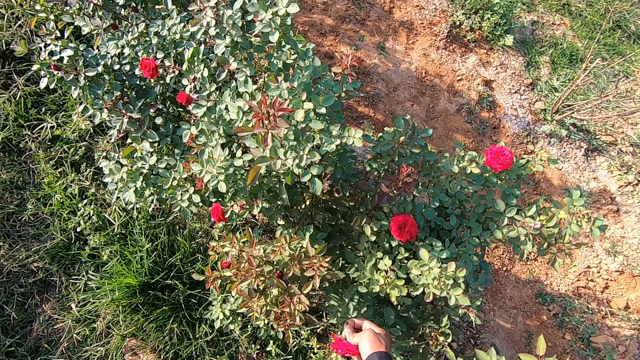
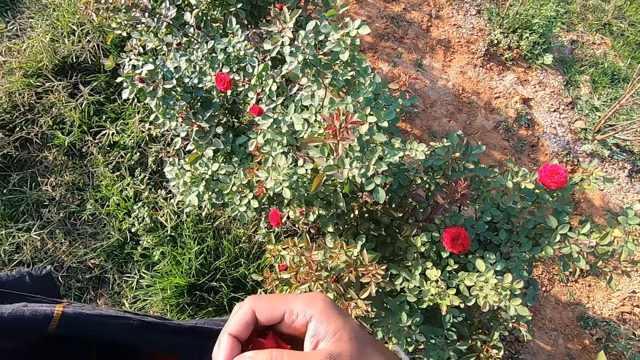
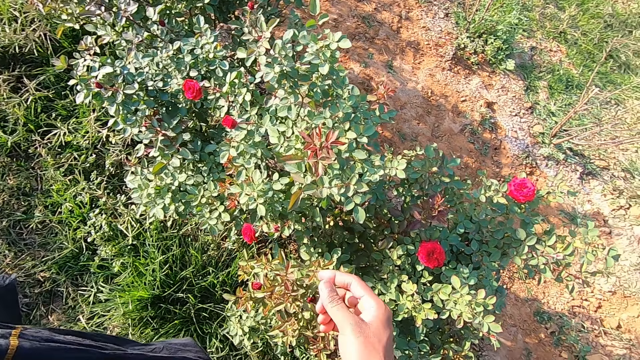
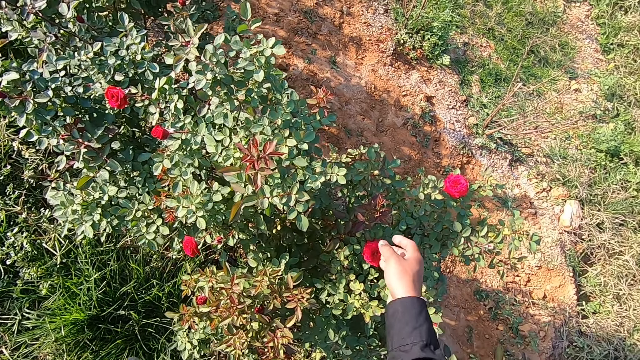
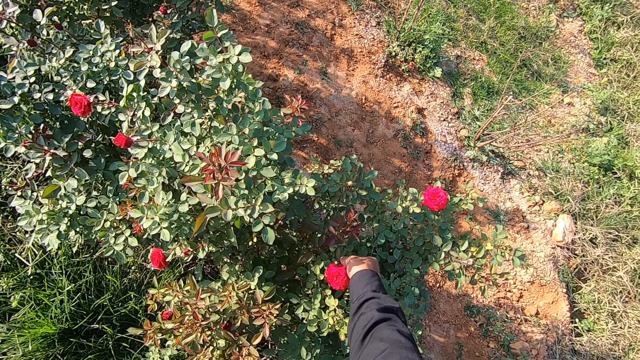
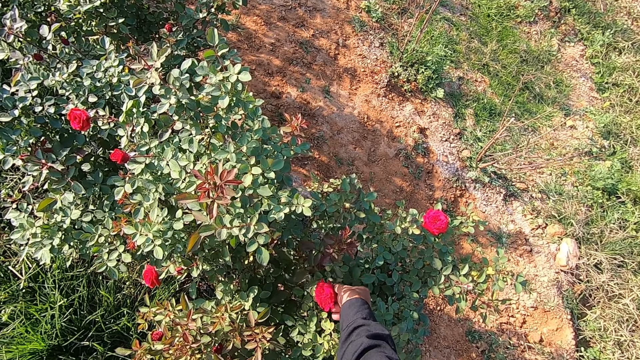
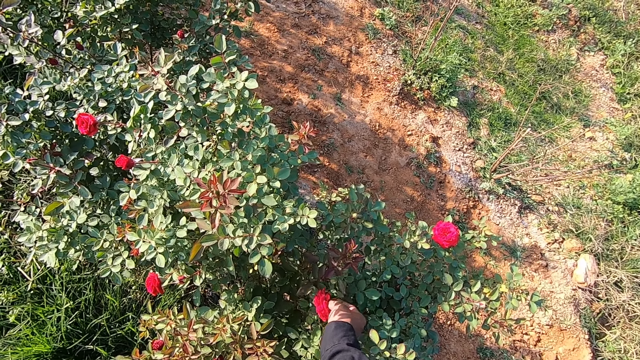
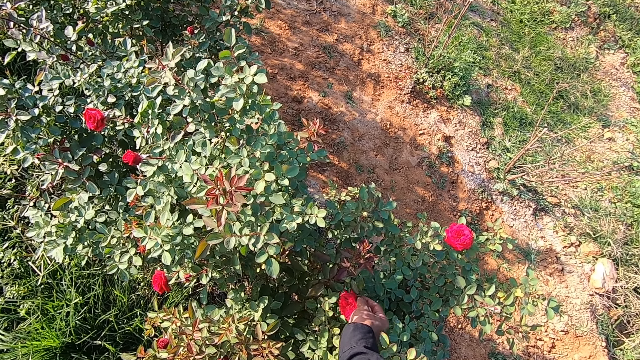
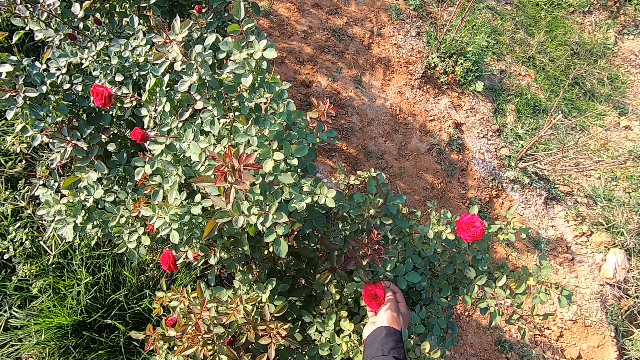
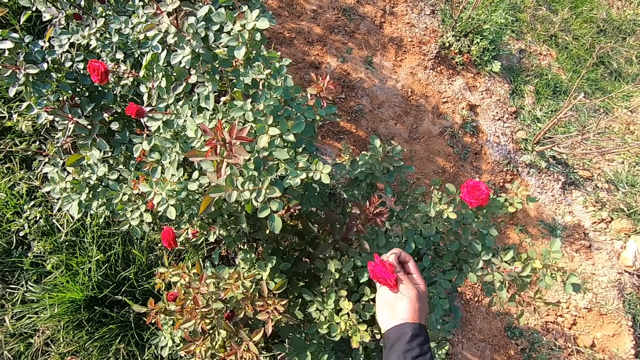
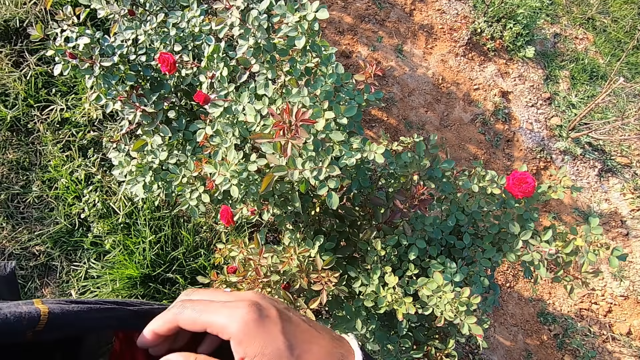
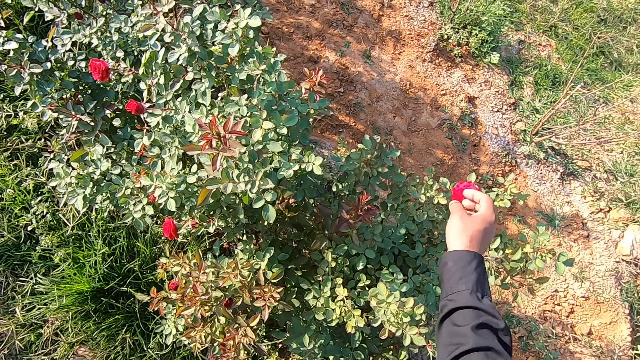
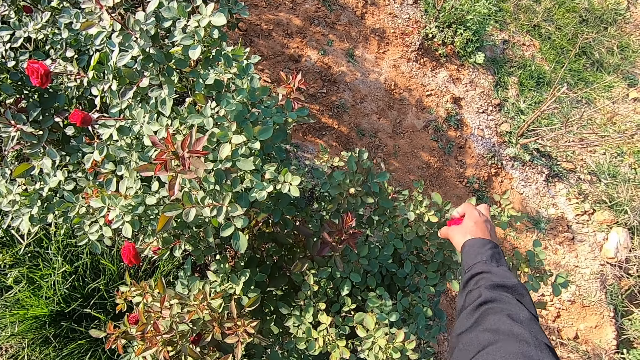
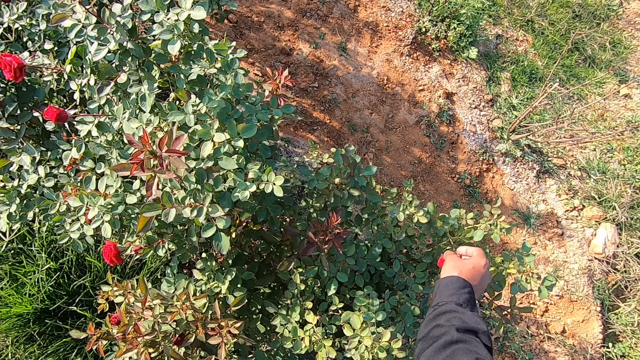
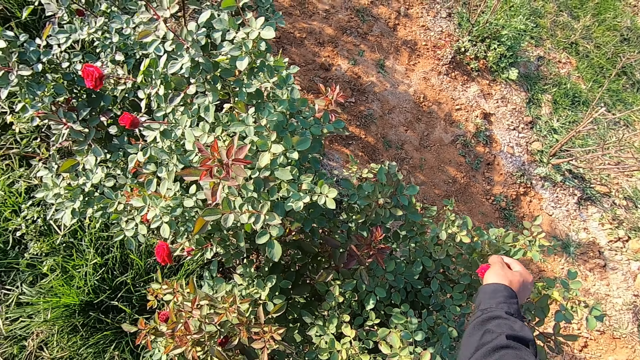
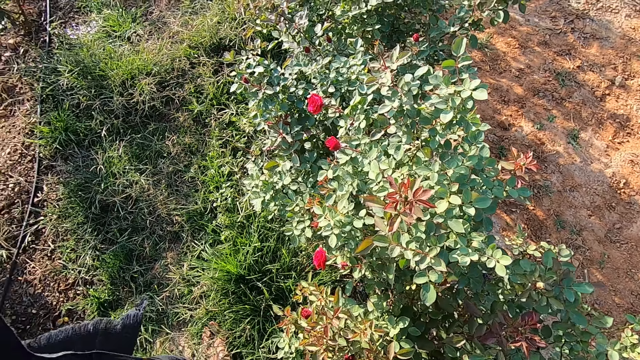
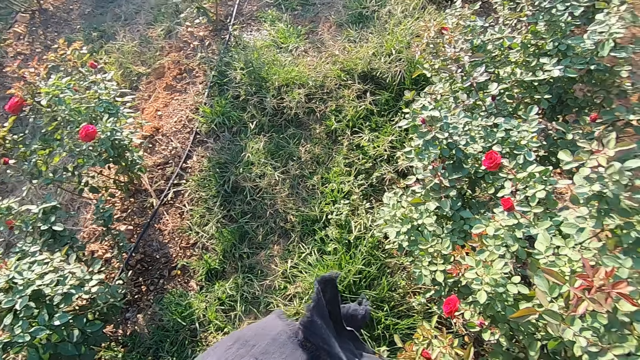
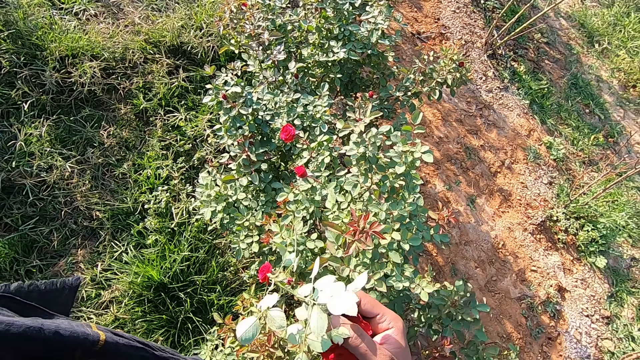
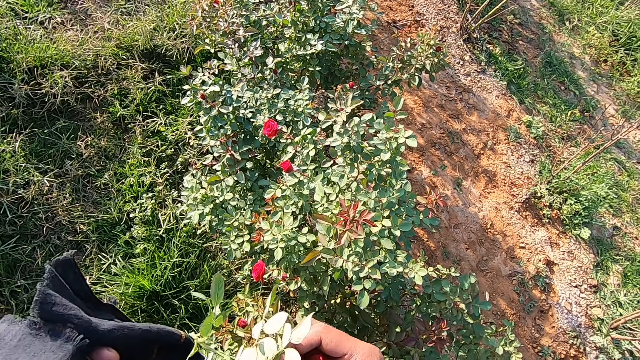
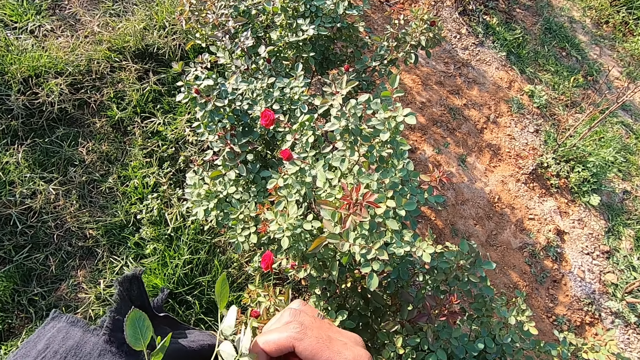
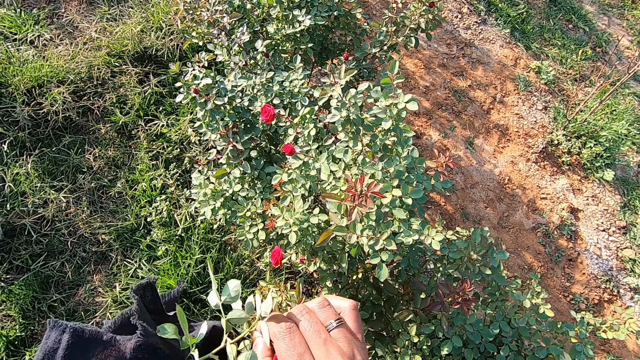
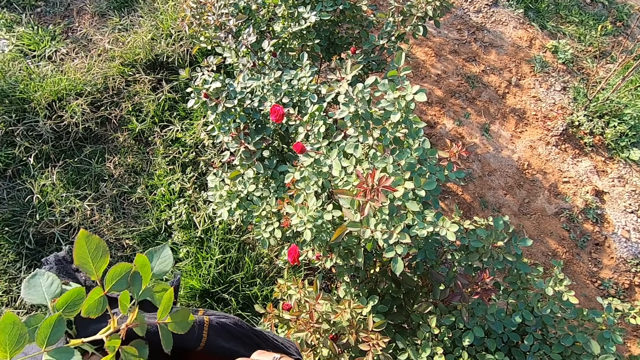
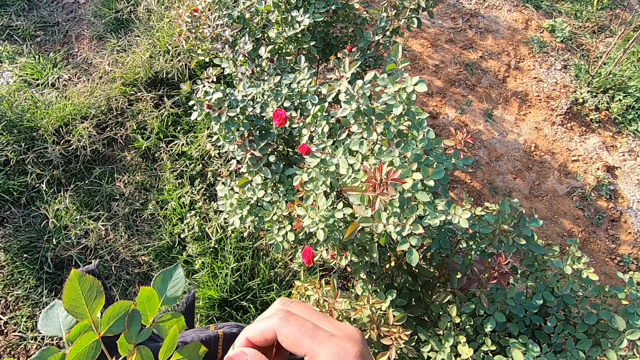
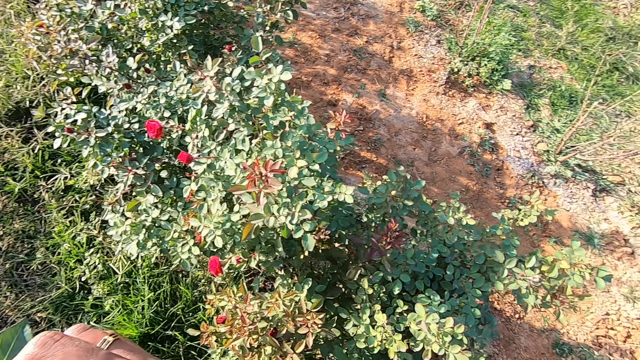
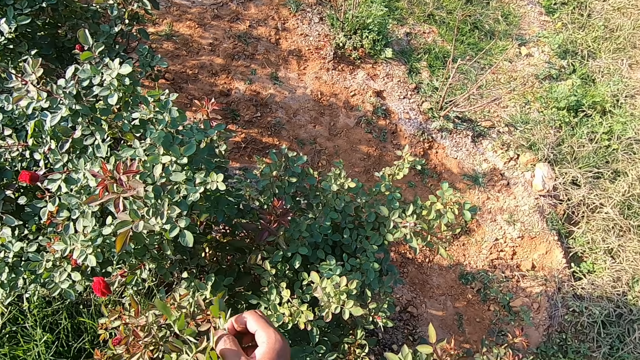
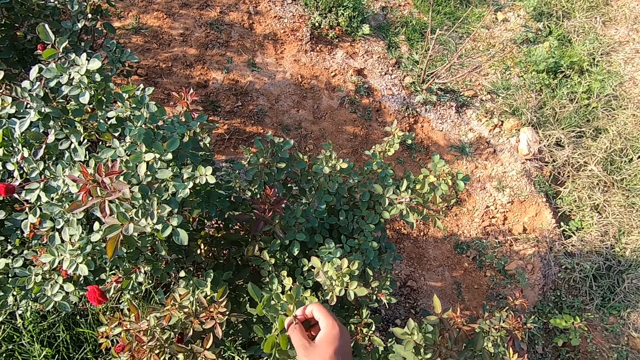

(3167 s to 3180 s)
The camera wearer drops the flowers in the cloth or scarf with his right hand. He talks to a man. He plucks a flower from the flower plant in the garden with his right hand. He drops the flower in the cloth with his right hand. He plucks a flower from the flower plant in the garden with his right hand. The man talks to the camera wearer. The camera wearer places the flower in the scarf. He talks to the man. He holds the flower with both hands. He detaches the flower from the stalk with his right hand. He drops the flower in the cloth with his right hand. He removes the leaves in his left hand with his right hand. He picks up the branch. He throws the leaves into the flower plant with his right hand.

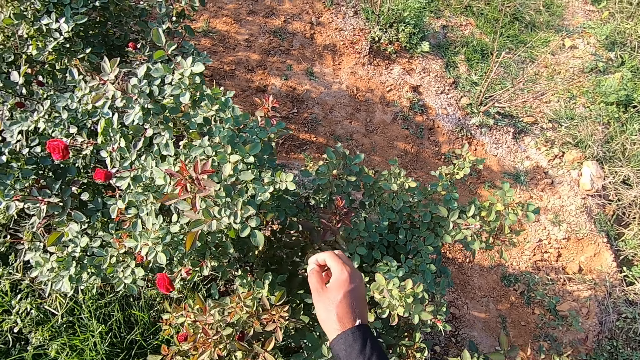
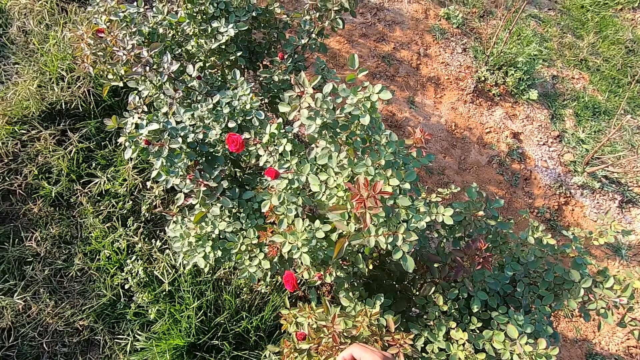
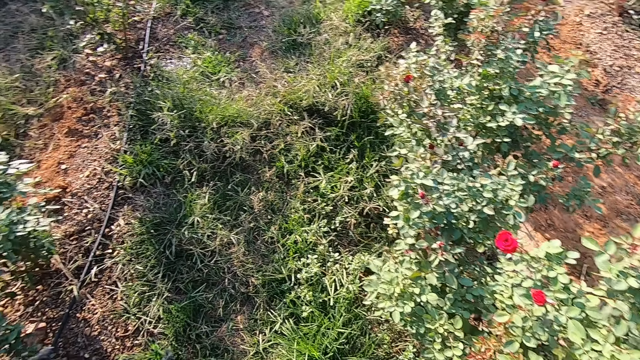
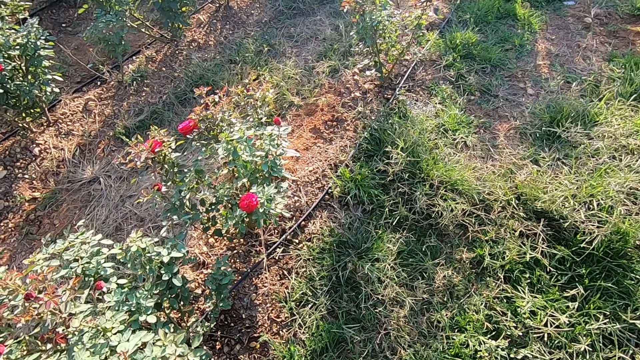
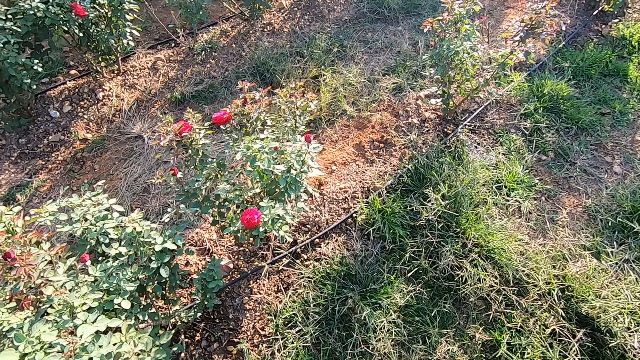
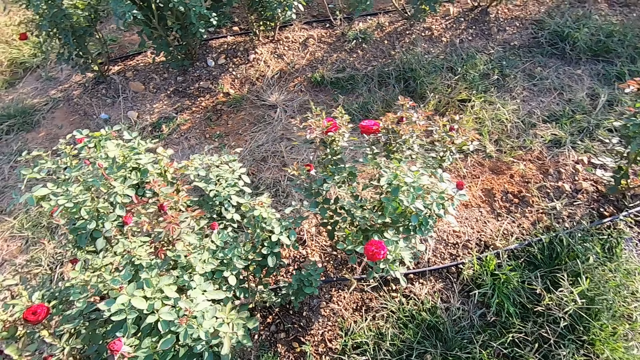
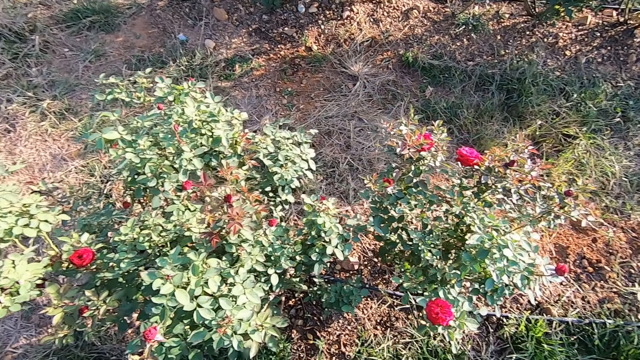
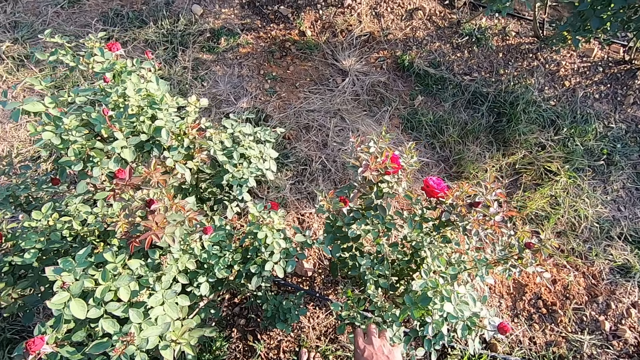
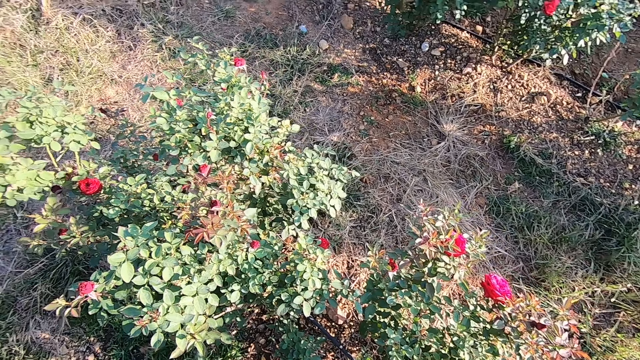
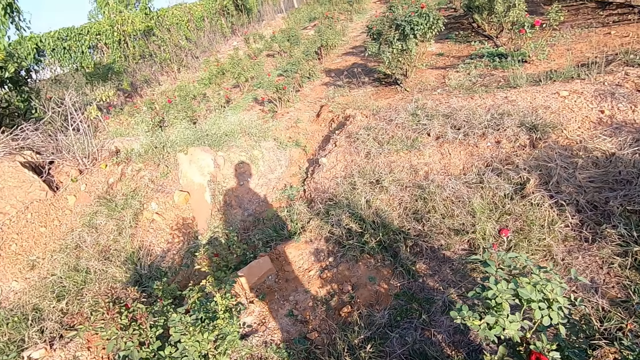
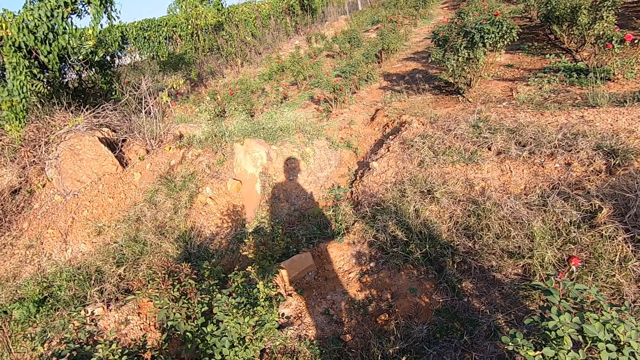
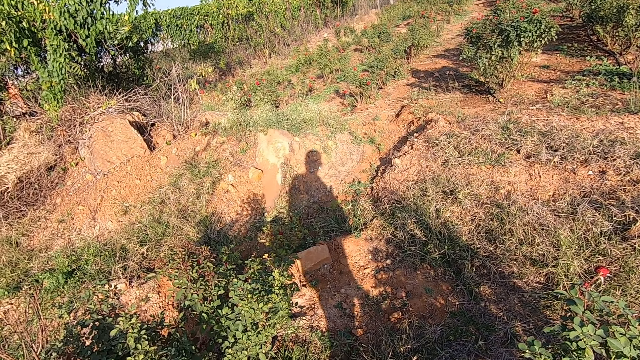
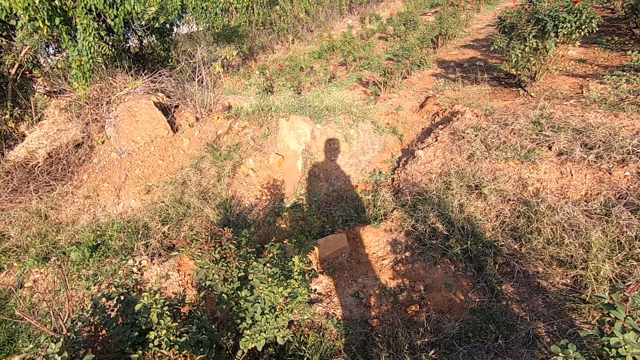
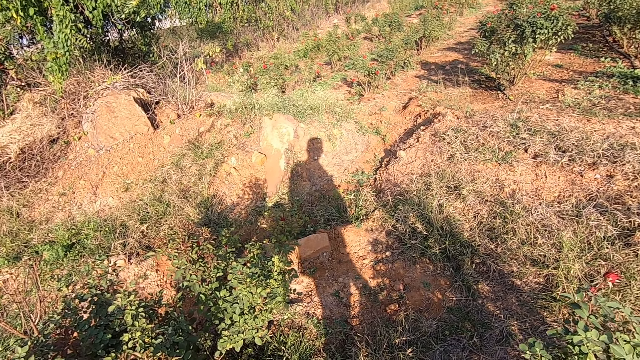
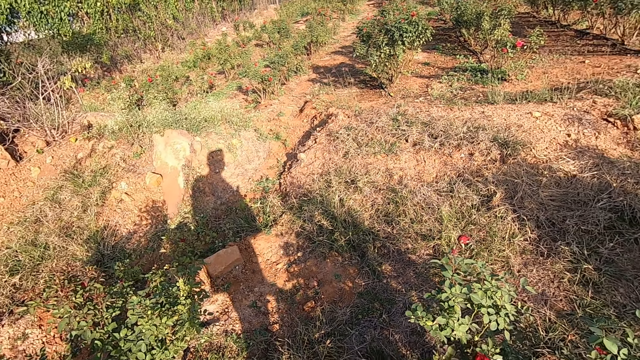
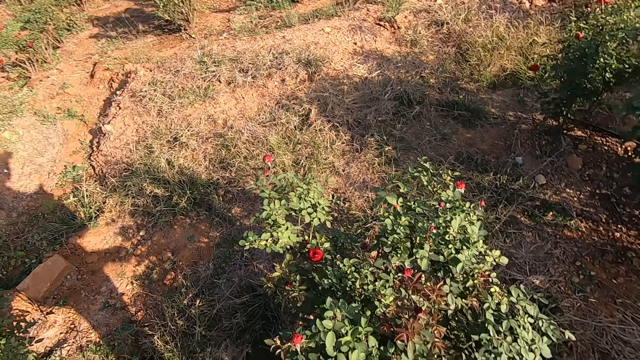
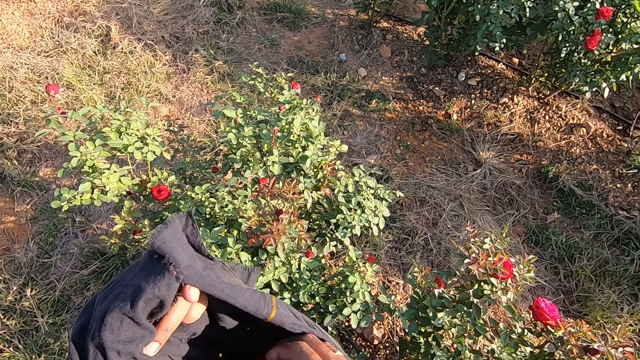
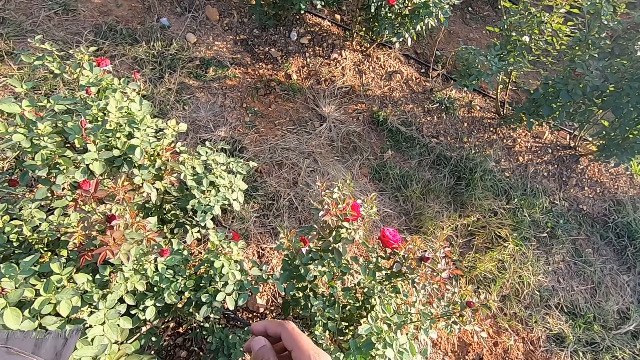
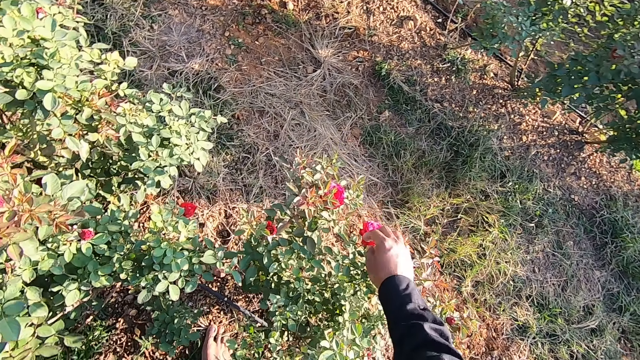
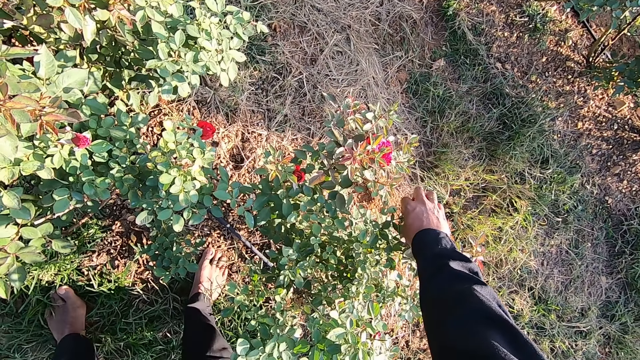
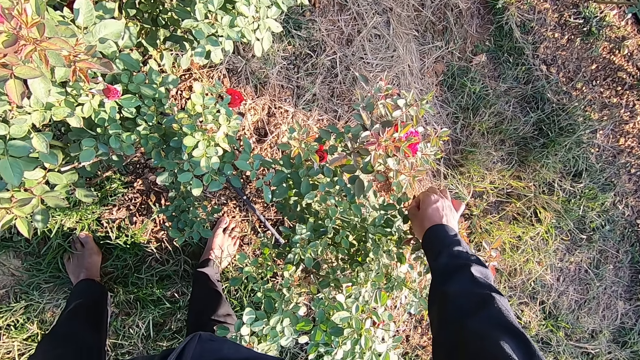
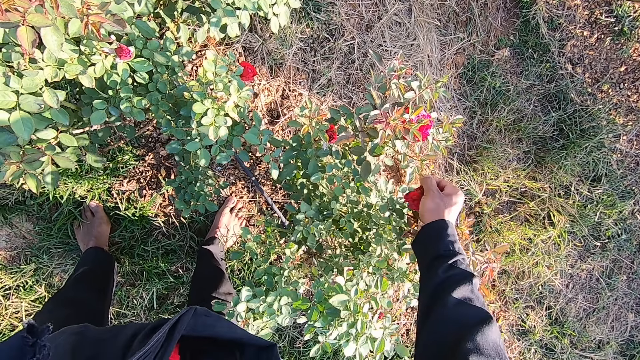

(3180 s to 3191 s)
The camera wearer walks towards another bush. He plucks a flower from a flower plant in the garden with his right hand. He places the flower in the scarf. He plucks a flower from the flower plant in the garden with his right hand.
